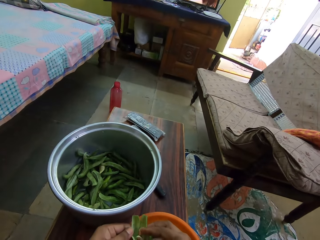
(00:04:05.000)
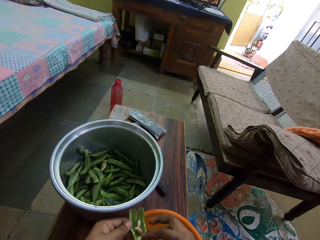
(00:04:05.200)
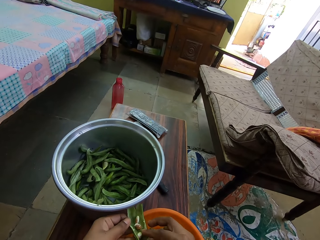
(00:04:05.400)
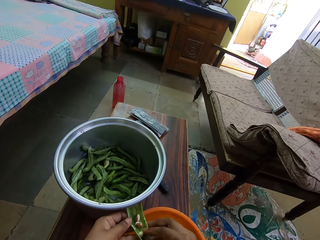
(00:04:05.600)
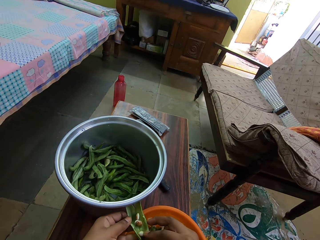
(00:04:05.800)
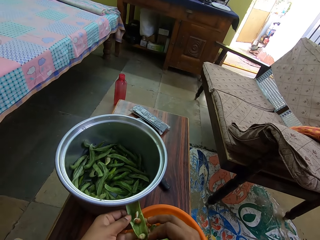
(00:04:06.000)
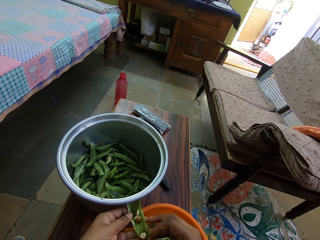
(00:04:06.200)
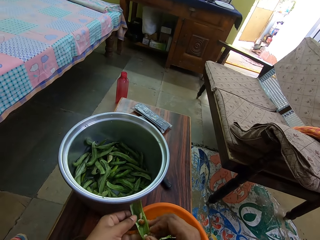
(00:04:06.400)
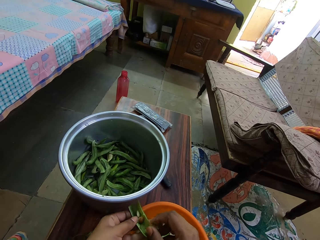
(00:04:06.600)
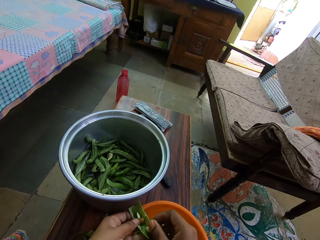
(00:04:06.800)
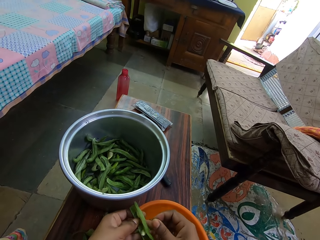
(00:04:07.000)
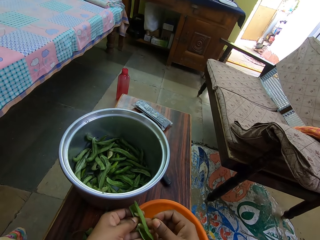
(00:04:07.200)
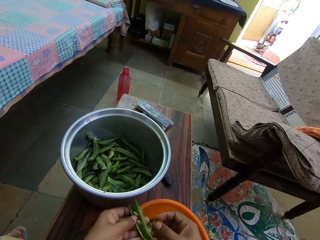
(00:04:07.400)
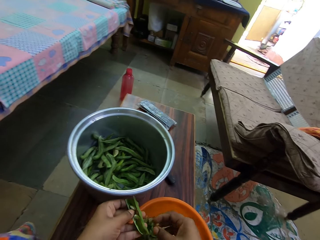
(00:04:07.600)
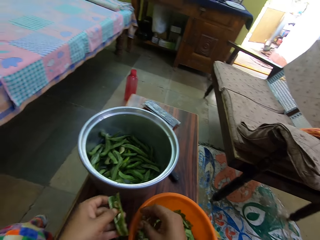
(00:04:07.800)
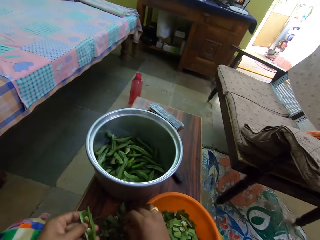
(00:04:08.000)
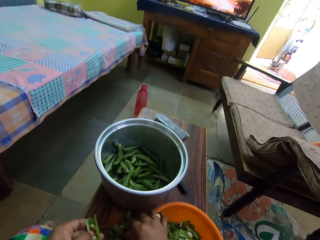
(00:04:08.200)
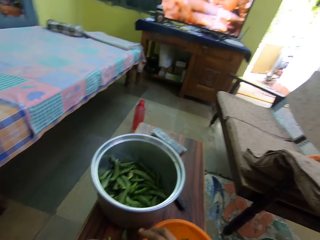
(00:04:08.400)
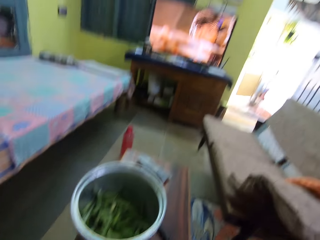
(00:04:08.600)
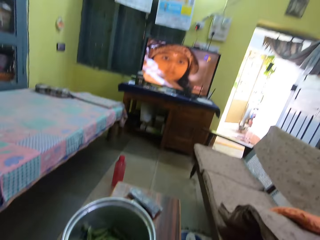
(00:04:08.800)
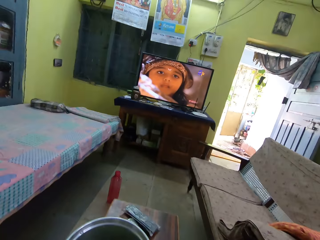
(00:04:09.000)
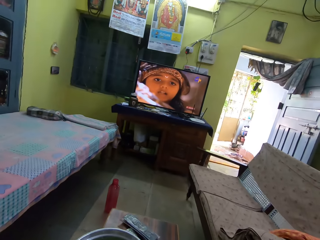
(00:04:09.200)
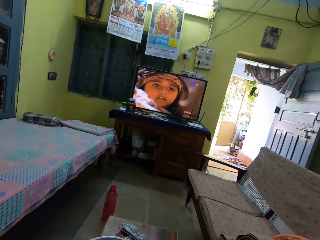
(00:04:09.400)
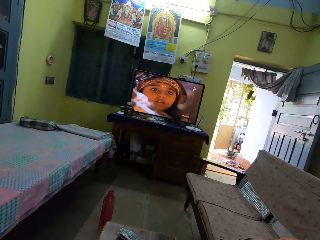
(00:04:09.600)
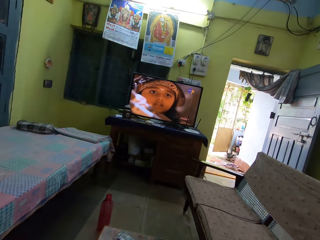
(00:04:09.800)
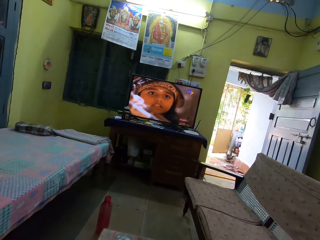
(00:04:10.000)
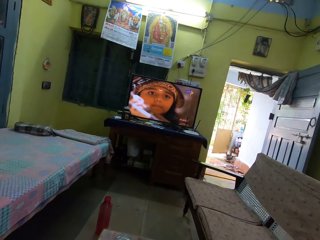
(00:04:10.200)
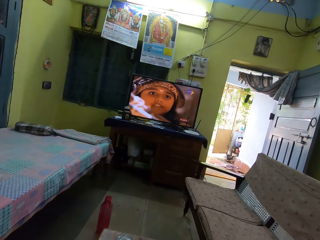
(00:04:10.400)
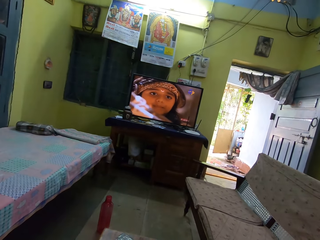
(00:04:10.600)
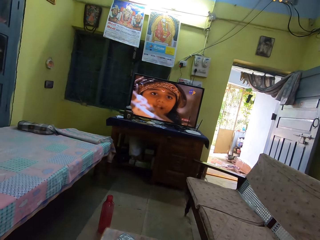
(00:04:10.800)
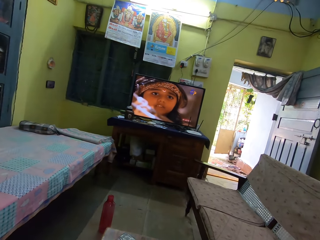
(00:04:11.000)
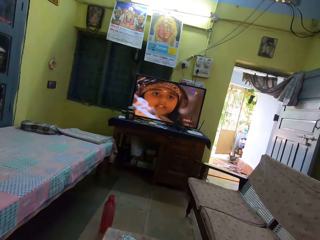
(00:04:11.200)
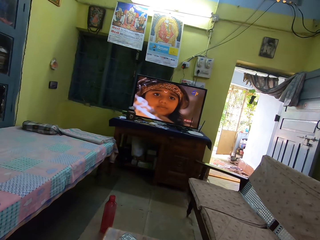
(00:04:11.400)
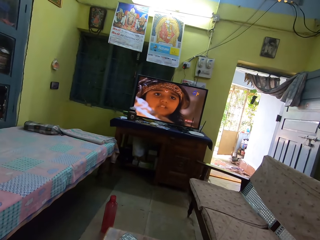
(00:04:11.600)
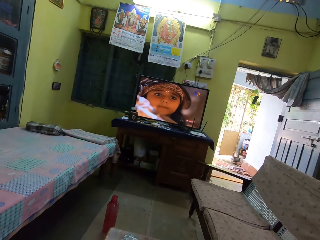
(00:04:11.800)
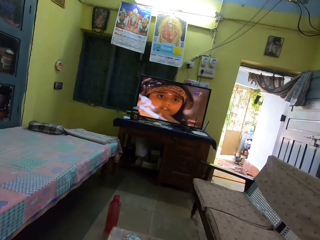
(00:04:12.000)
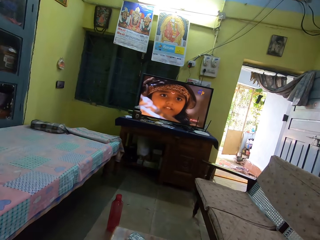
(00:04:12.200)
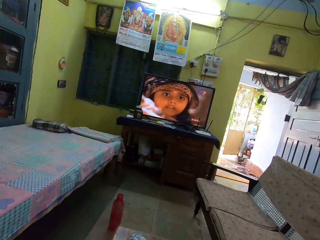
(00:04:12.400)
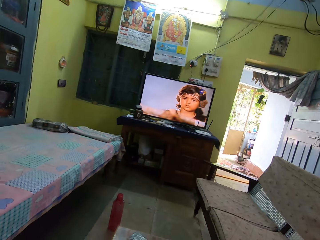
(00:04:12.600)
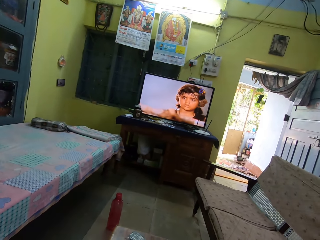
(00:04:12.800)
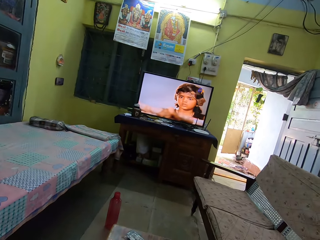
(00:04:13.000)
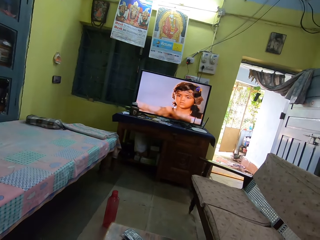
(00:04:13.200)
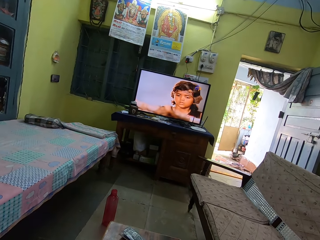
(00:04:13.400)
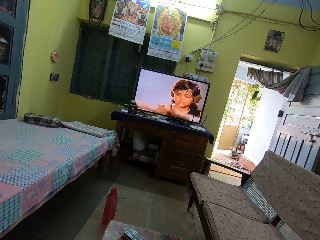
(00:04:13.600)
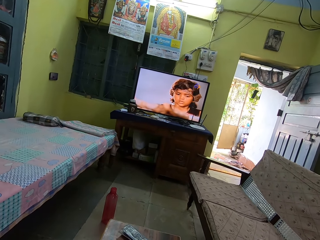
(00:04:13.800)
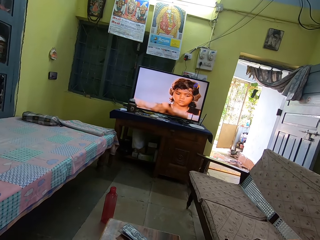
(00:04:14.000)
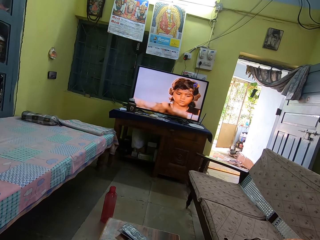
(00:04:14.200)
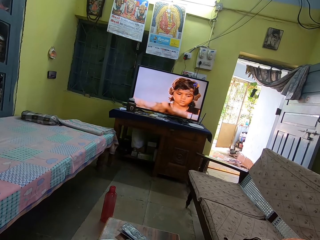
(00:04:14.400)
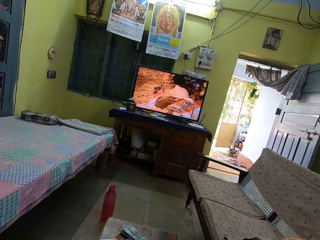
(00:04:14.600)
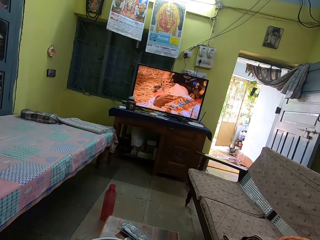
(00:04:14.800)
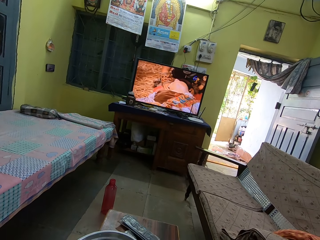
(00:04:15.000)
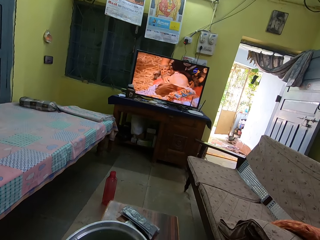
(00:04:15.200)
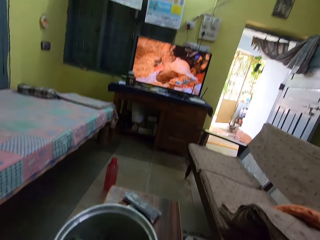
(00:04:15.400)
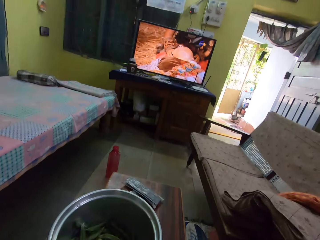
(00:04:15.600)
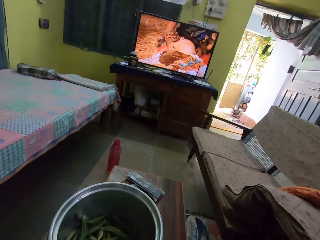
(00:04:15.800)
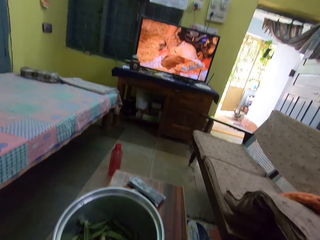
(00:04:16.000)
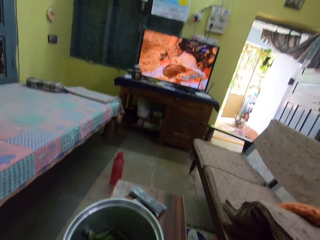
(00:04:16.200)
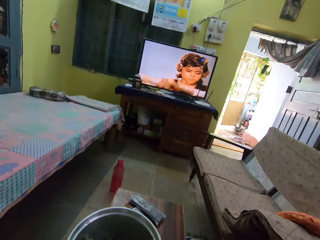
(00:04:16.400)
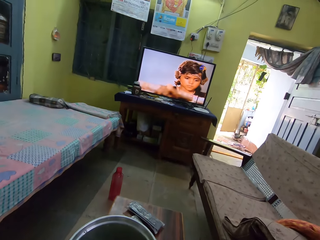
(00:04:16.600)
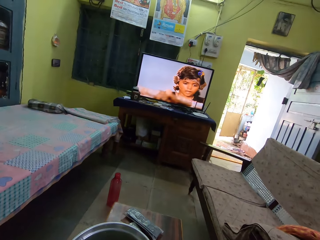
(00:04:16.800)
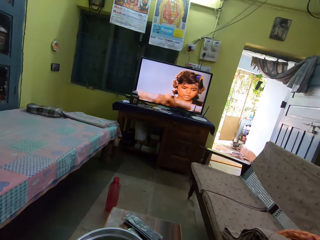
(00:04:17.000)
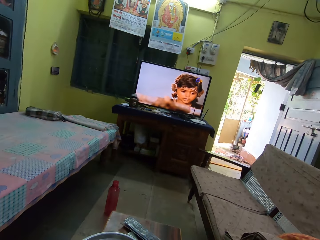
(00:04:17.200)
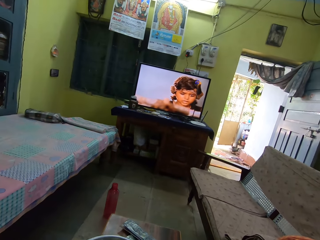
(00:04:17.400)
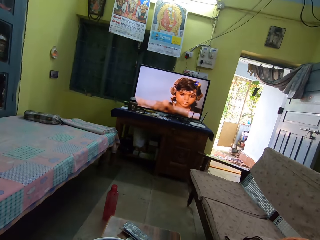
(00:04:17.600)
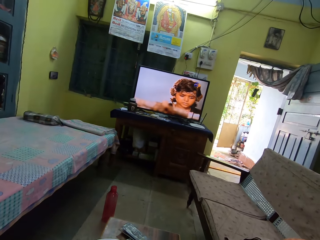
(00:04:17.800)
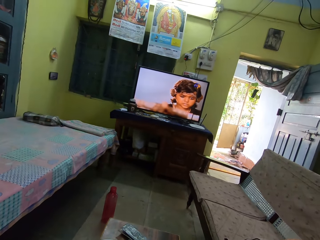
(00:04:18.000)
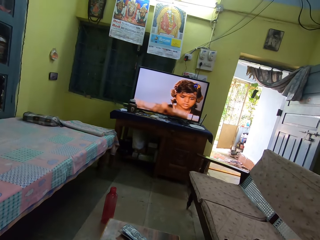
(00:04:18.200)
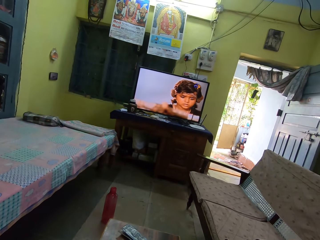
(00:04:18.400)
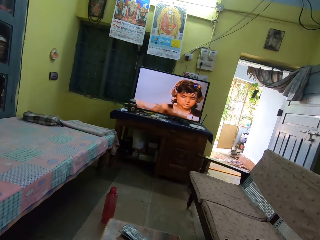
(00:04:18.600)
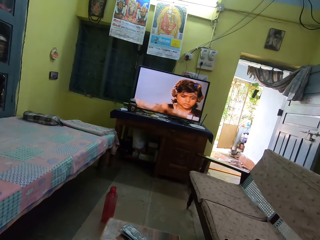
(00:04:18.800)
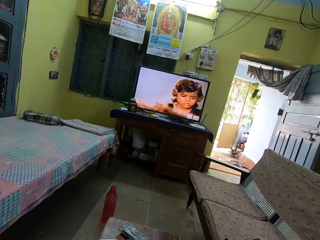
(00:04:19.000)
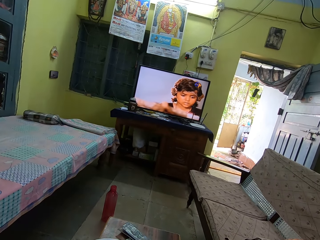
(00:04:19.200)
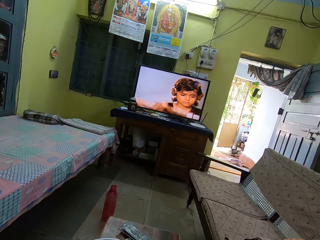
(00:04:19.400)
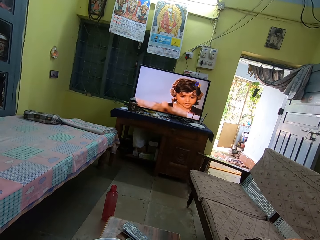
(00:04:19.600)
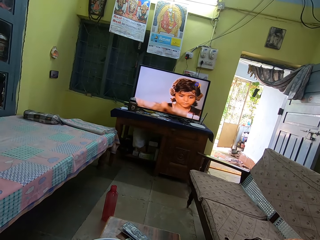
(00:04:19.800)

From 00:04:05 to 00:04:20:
The camera wearer peels a green peas pod. They take green peas. They put down the green peas. They look around. They watch television. They look around. They watch television again.

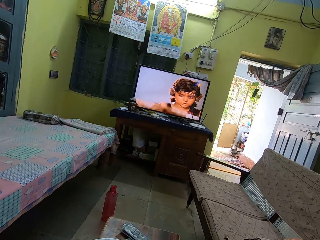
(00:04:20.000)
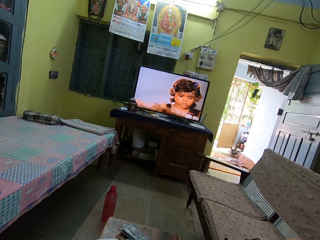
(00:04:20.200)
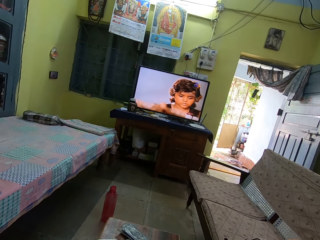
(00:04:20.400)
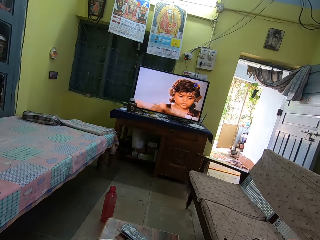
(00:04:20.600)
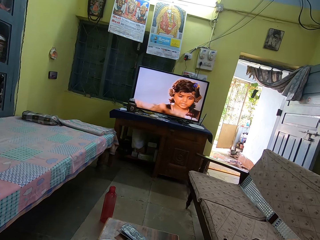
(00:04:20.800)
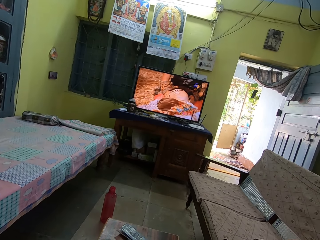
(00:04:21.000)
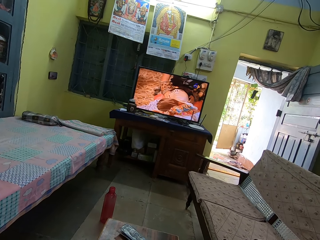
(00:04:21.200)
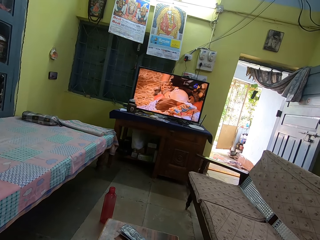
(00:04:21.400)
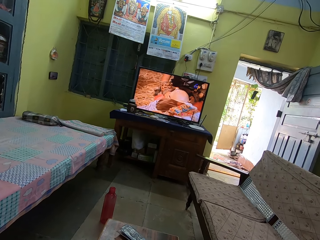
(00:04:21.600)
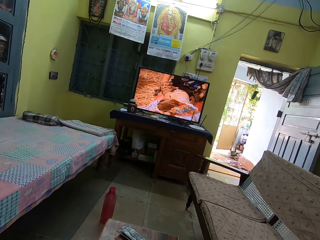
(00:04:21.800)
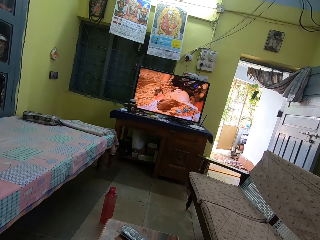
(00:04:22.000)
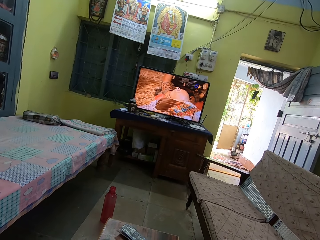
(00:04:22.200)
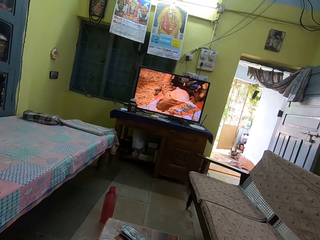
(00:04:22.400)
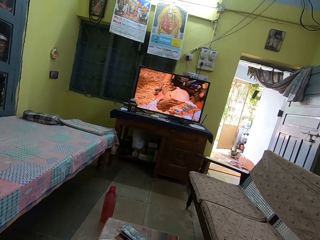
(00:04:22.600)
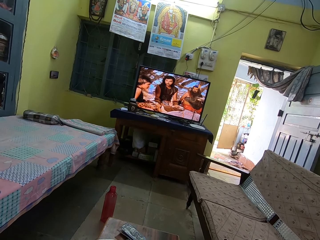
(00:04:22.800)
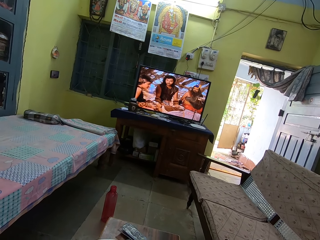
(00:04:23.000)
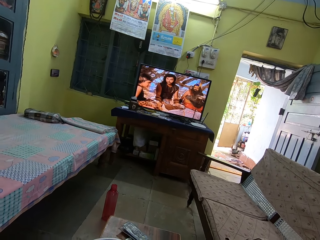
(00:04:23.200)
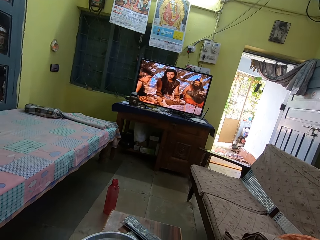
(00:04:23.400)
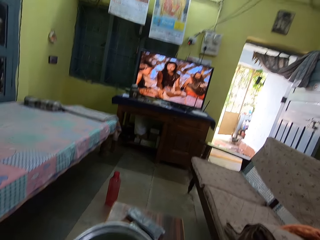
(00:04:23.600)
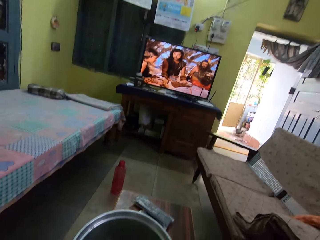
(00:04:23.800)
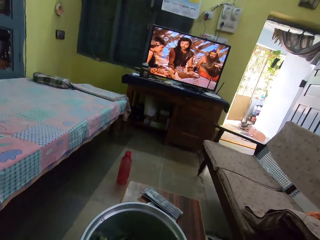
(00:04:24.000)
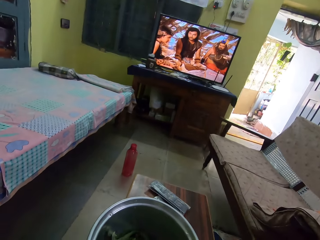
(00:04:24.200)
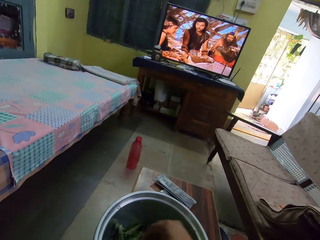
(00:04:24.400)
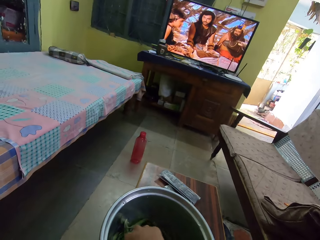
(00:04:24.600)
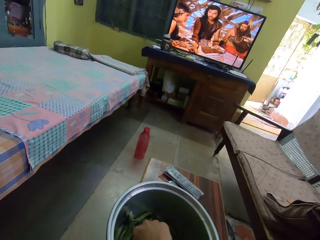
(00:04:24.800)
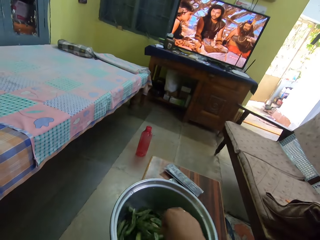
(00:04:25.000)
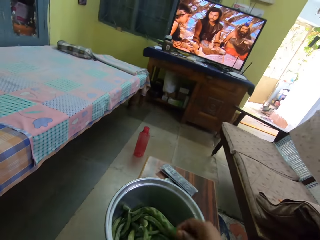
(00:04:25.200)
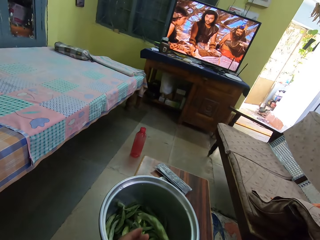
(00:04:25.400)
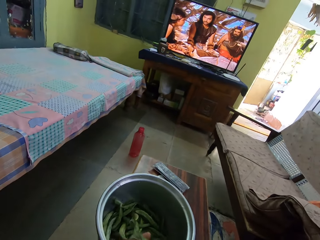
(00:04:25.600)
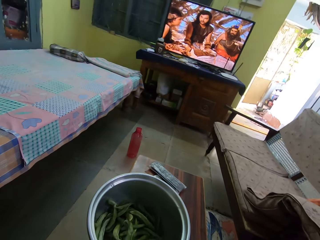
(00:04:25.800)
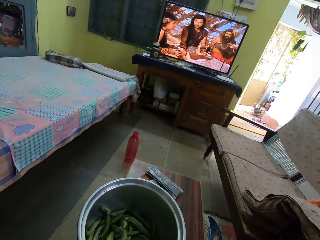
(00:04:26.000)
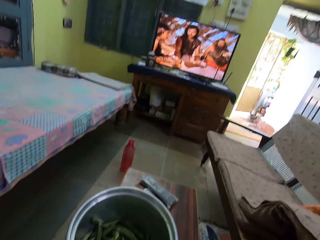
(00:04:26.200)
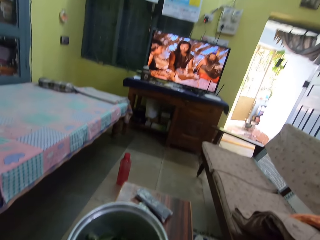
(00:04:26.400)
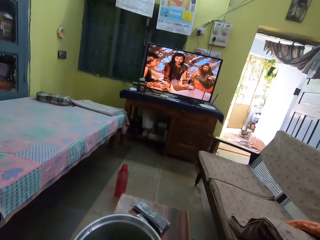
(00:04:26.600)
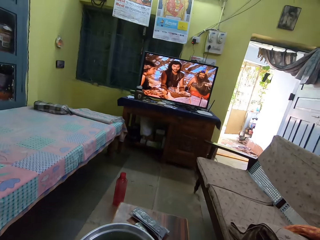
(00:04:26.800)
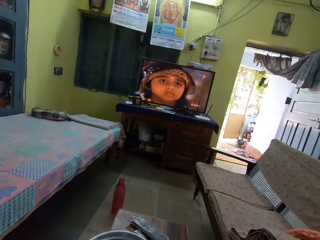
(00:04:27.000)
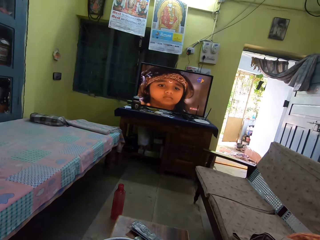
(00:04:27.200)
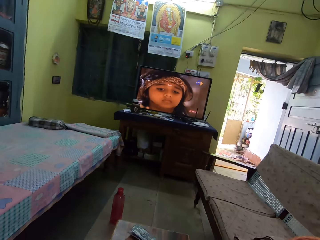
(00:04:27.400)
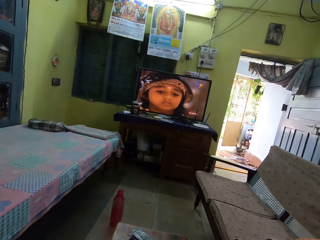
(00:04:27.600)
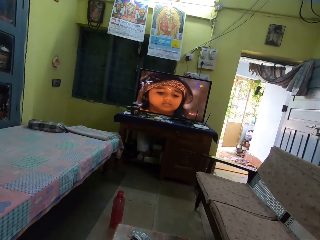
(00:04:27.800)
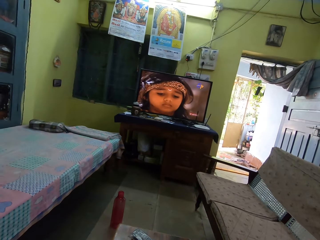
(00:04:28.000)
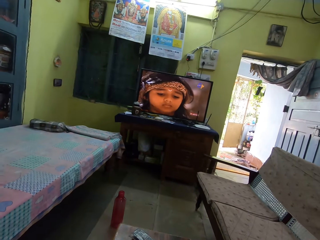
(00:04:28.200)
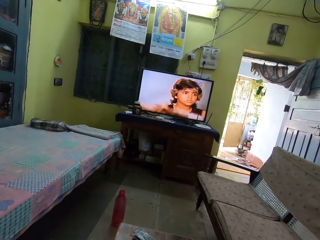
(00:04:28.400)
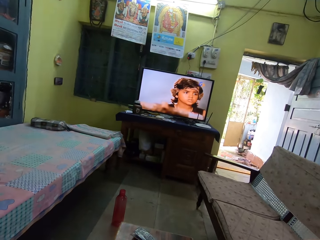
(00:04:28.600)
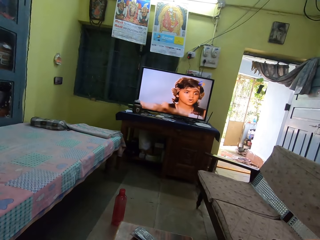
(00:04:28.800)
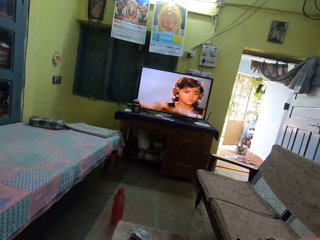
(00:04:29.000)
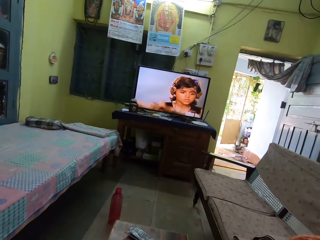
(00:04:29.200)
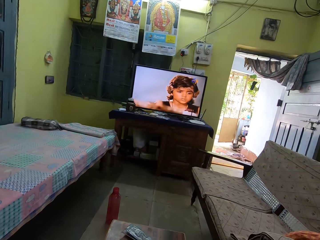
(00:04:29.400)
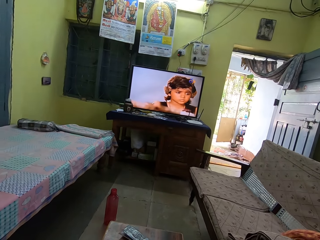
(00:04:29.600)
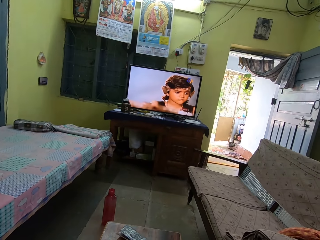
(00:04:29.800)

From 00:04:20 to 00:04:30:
The camera wearer looks around. They pick the peas plant in the basin. They look around. They watch television.
